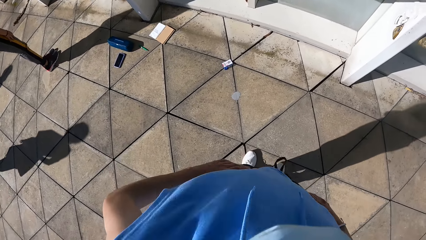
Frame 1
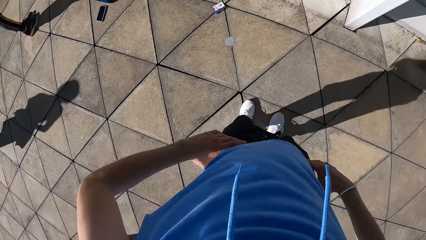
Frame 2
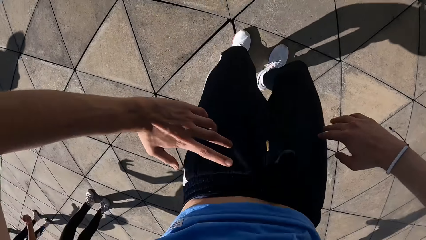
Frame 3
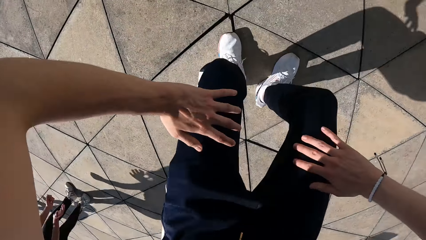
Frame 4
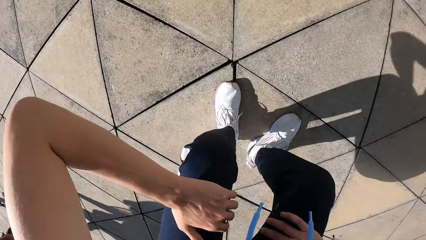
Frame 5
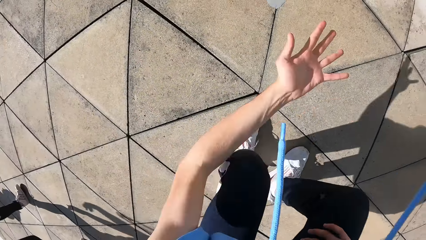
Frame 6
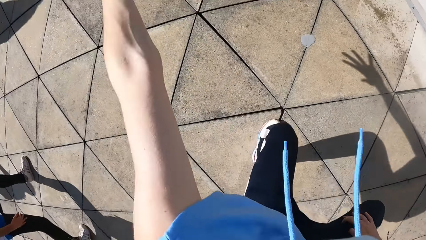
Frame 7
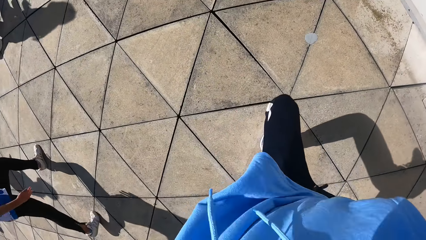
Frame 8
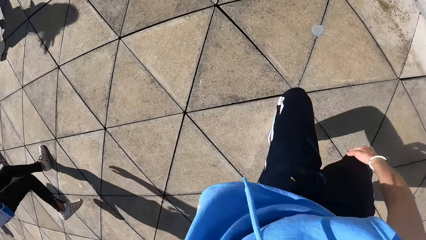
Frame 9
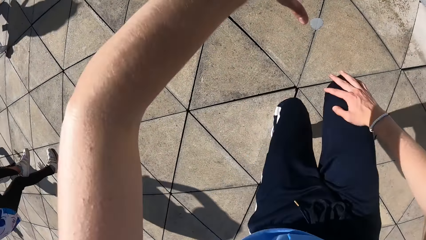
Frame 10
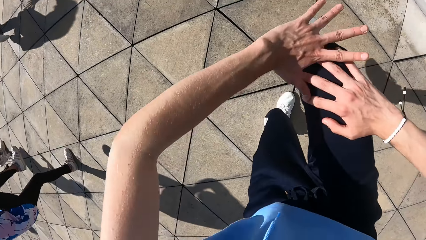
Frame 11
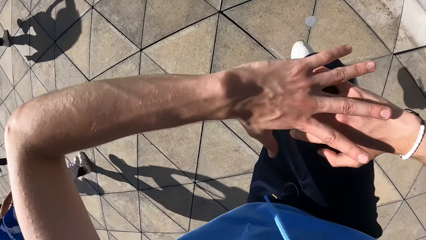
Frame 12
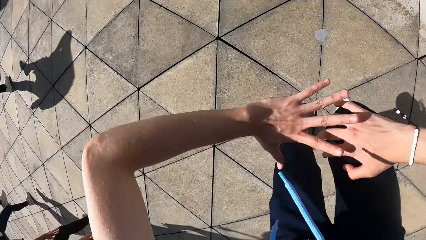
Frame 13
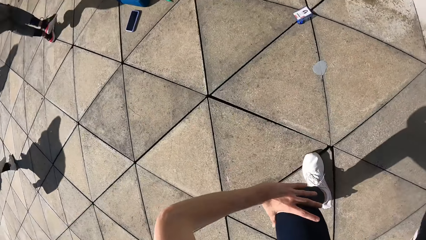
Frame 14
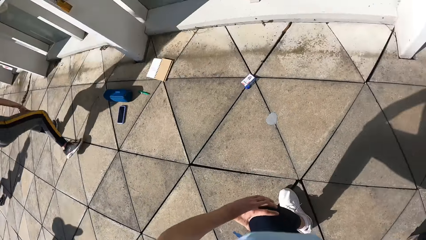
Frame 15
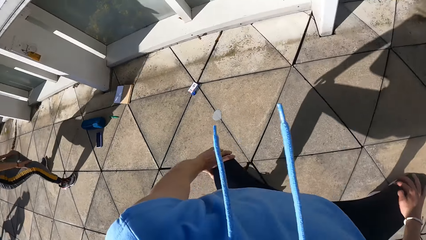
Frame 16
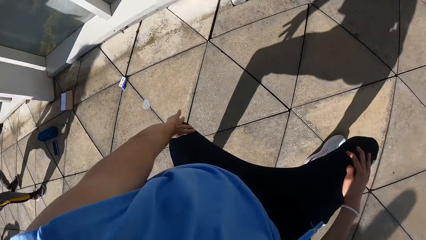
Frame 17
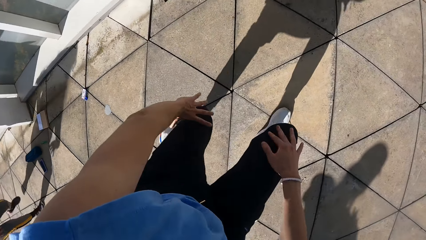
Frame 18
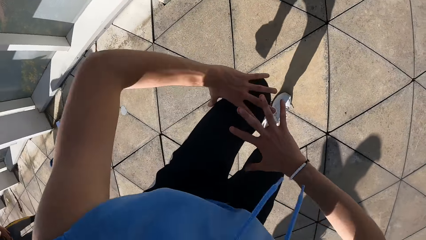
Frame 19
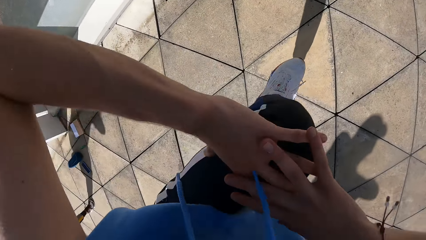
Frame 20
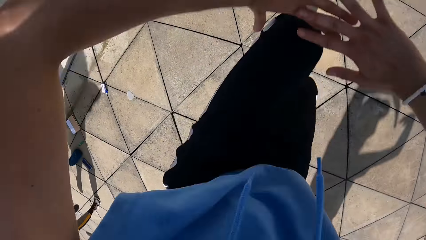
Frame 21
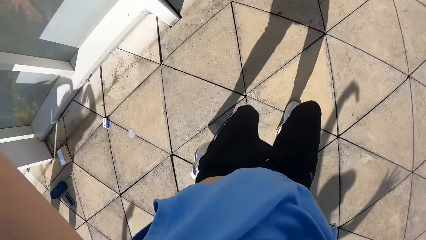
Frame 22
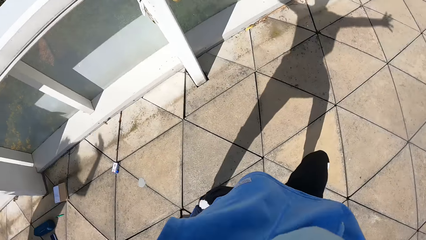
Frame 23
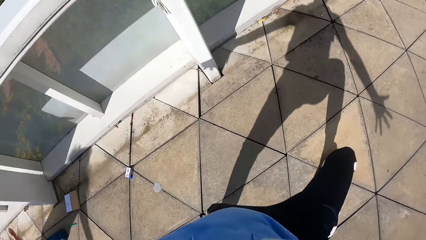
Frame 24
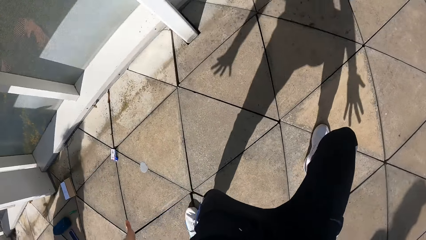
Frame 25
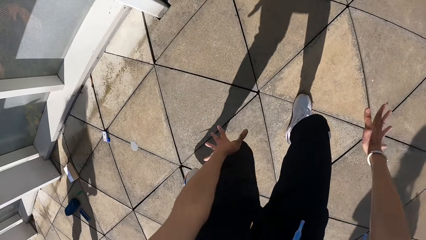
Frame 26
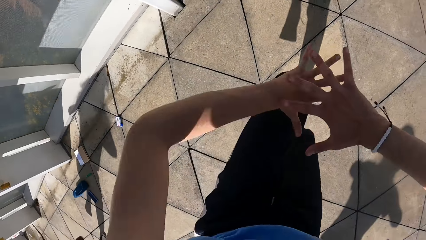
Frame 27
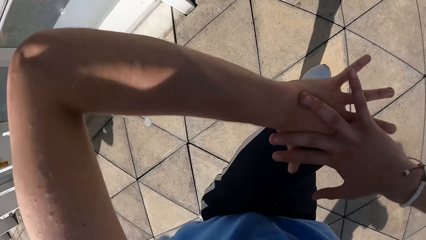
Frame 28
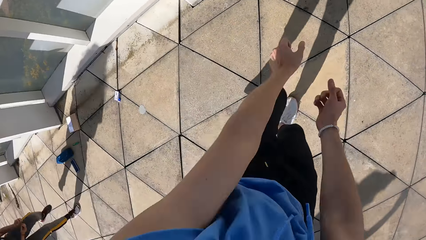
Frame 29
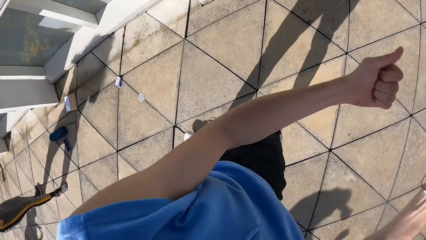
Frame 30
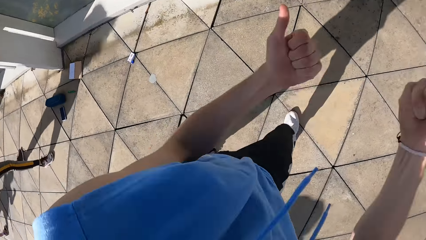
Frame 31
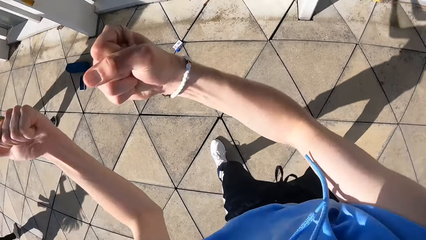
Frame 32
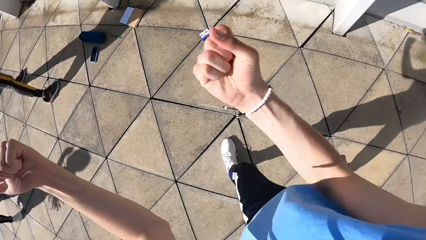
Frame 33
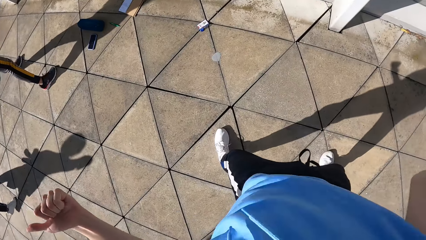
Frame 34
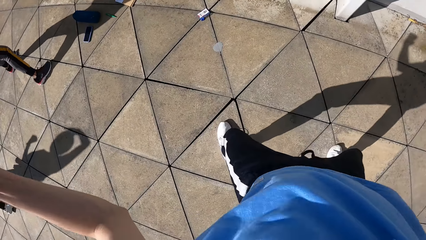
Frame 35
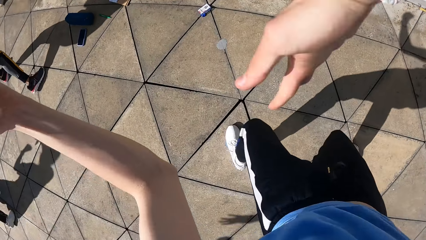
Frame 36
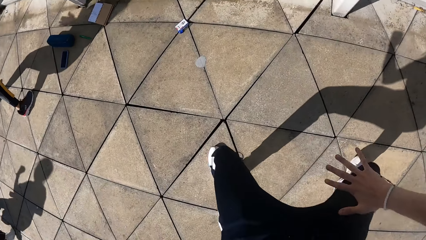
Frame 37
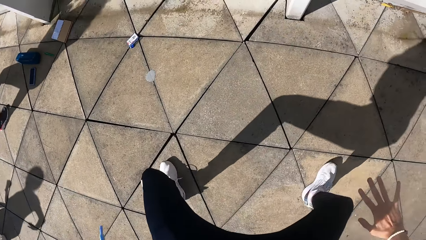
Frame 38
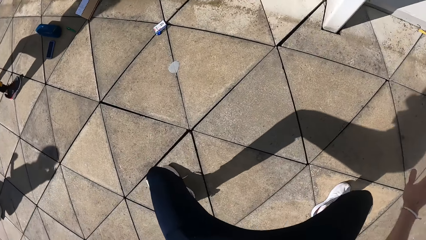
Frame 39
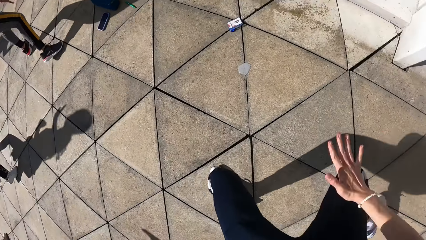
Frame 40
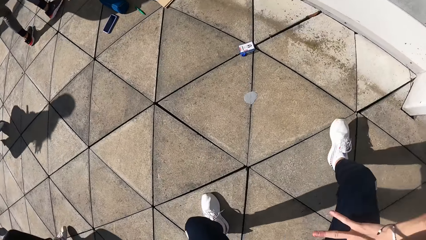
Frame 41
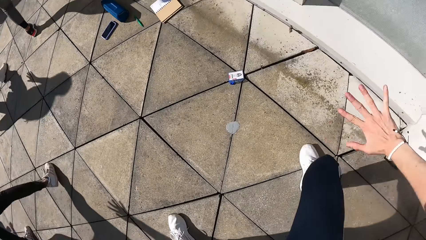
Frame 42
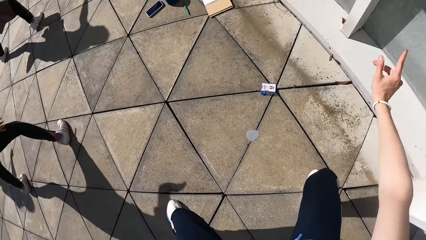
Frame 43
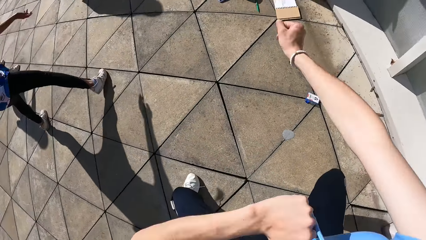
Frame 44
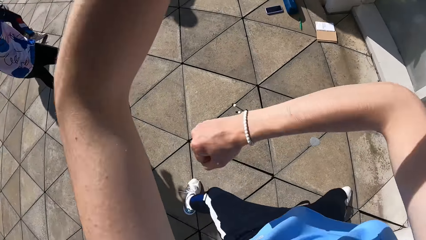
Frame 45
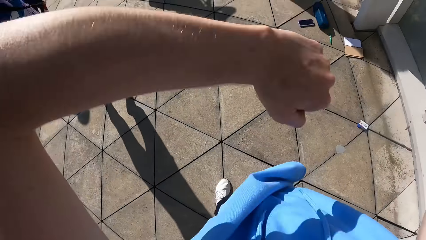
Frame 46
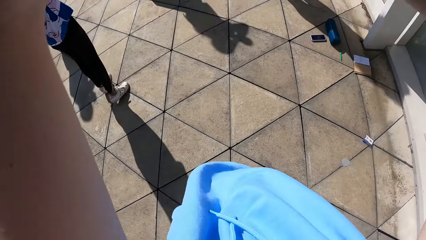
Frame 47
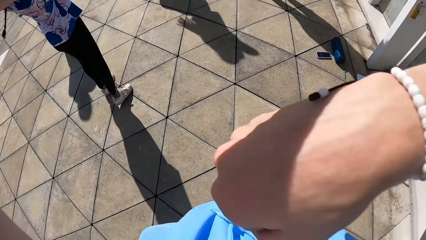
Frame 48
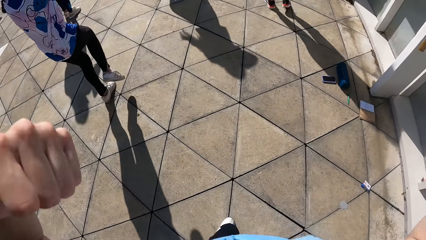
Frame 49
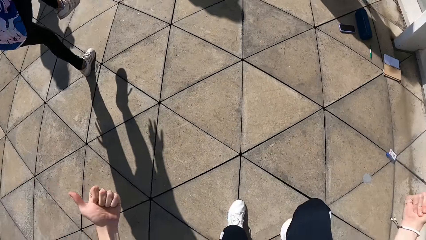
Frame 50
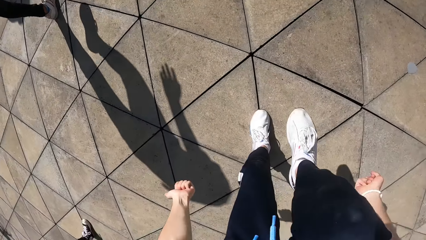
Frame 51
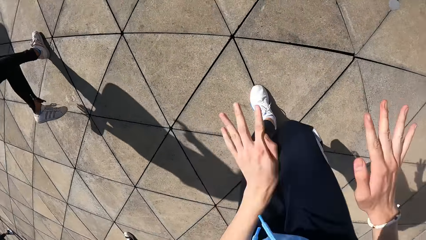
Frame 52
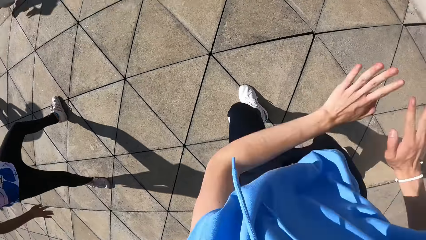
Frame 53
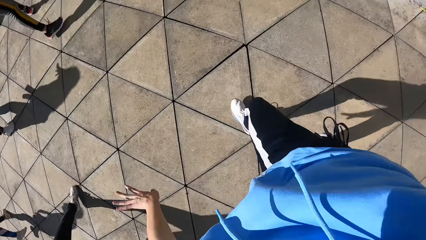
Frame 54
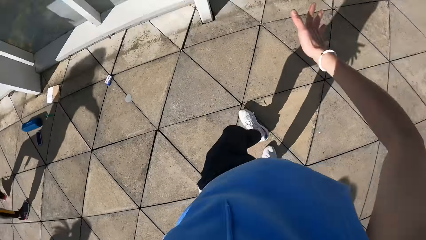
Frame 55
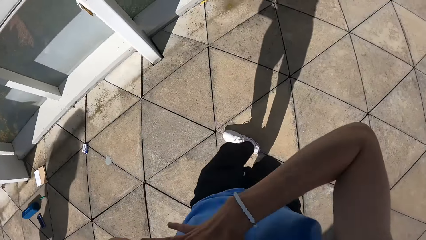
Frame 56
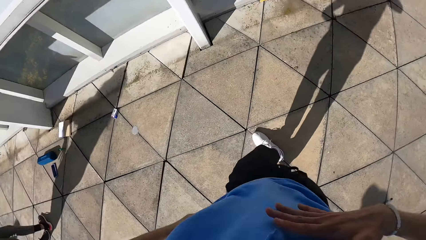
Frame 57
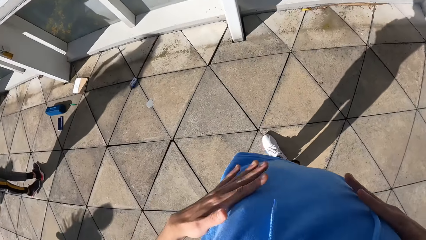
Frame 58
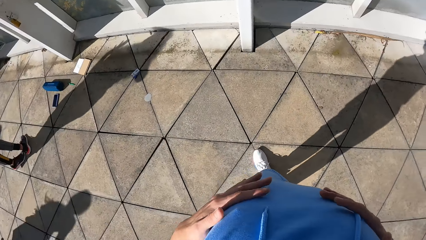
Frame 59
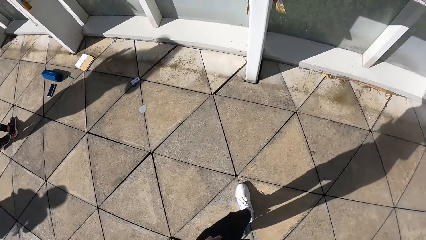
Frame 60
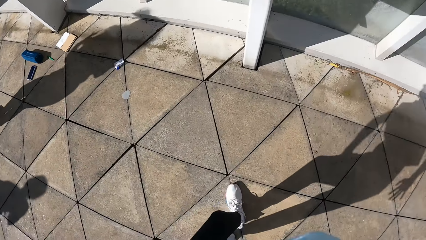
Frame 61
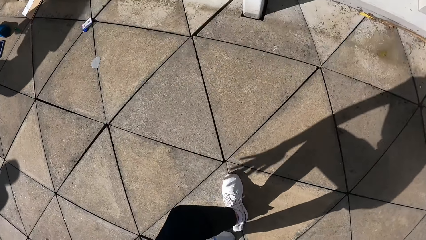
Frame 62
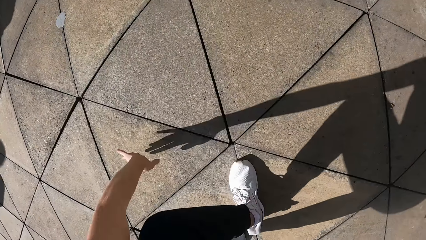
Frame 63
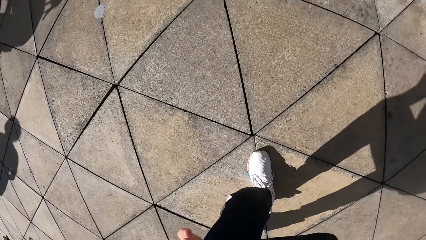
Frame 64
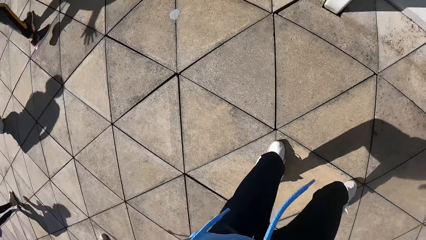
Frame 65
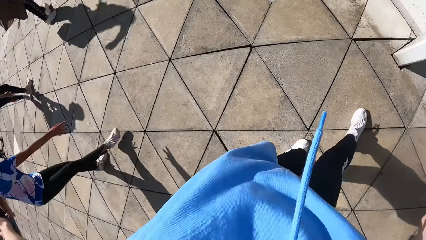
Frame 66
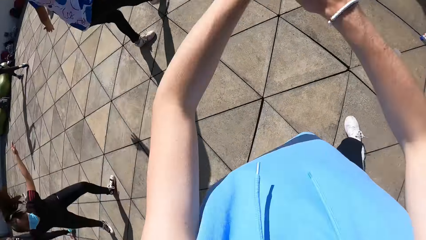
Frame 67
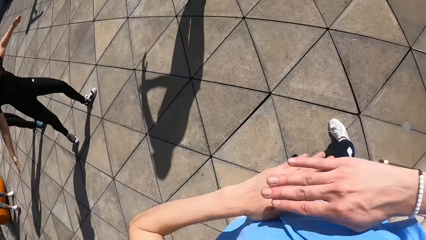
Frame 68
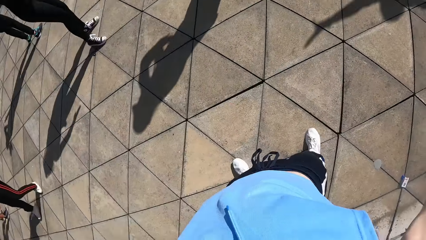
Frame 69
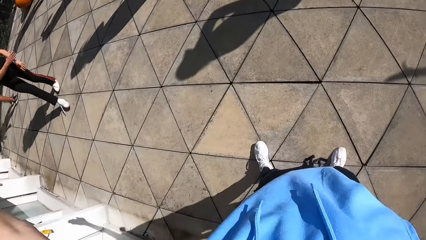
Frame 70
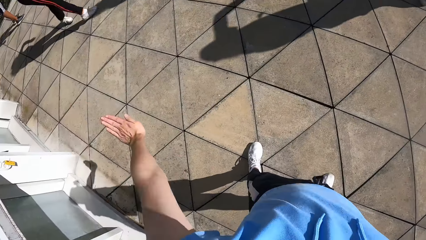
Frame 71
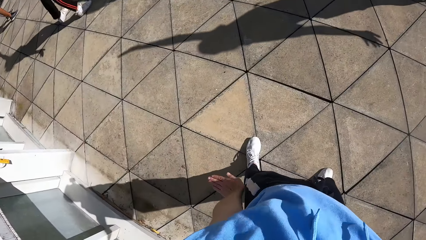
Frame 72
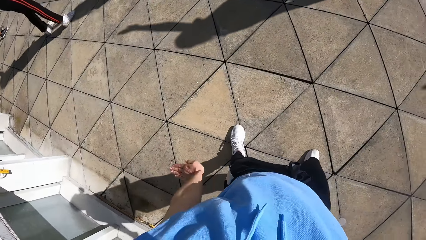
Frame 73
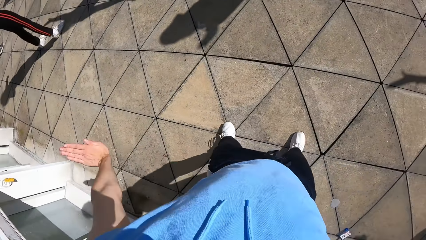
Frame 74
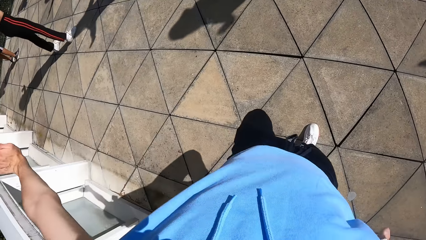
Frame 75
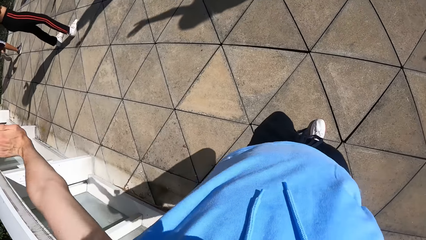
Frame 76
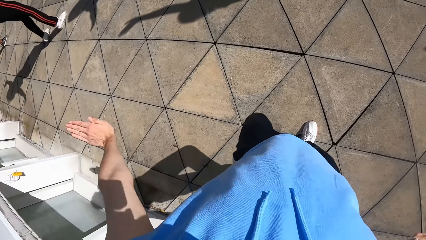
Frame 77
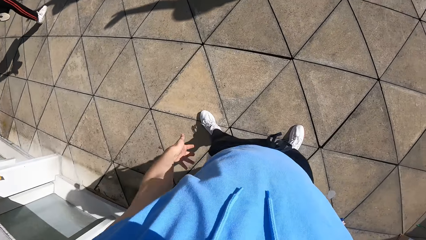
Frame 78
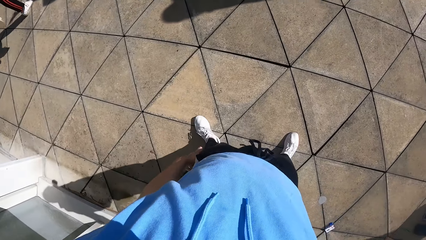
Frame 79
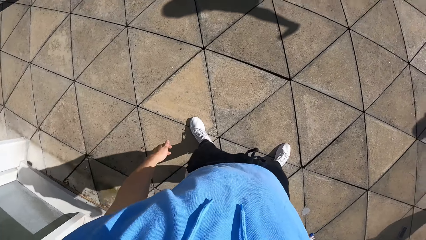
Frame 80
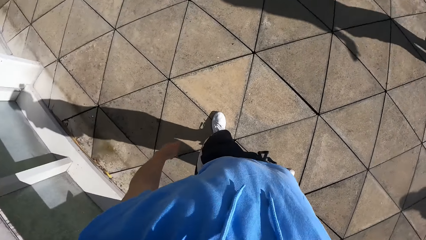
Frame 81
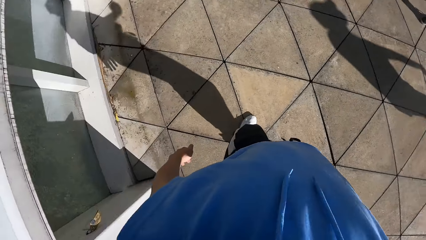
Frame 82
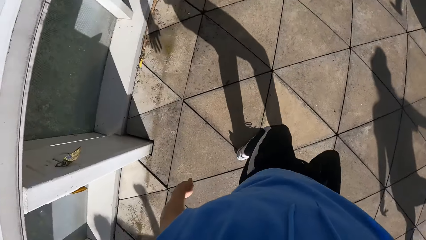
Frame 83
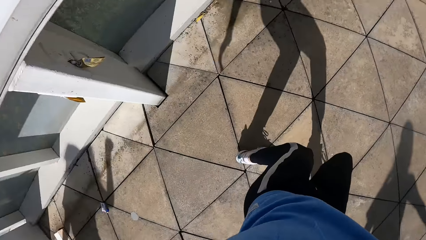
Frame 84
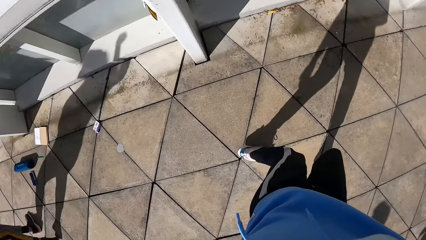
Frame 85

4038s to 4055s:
The camera wearer does some dance moves.
